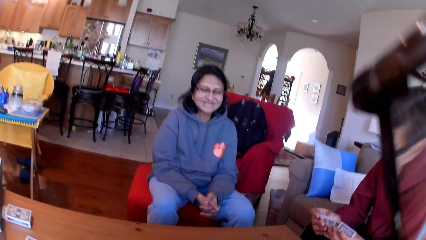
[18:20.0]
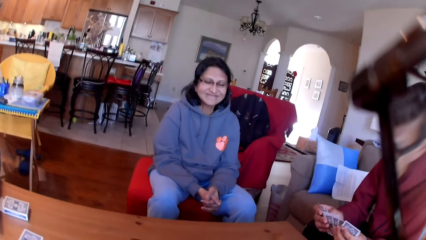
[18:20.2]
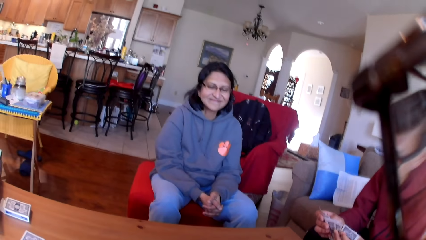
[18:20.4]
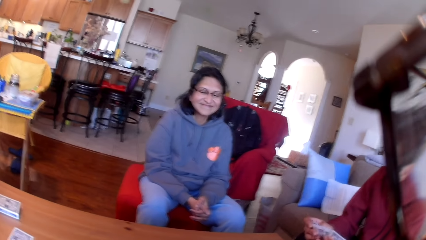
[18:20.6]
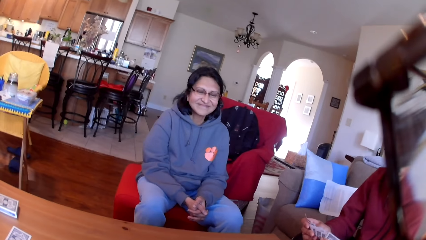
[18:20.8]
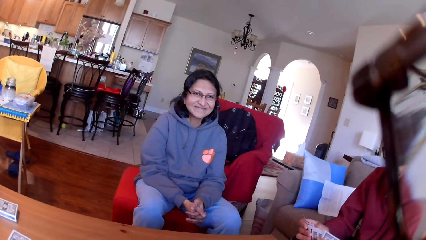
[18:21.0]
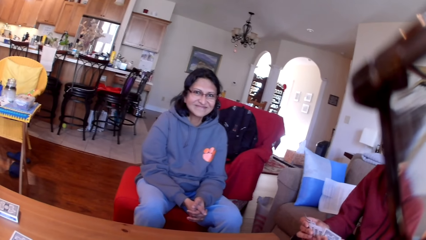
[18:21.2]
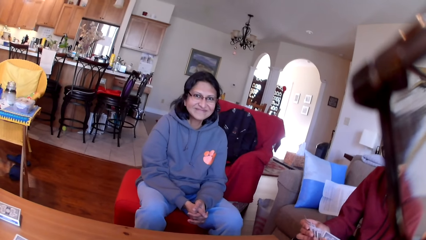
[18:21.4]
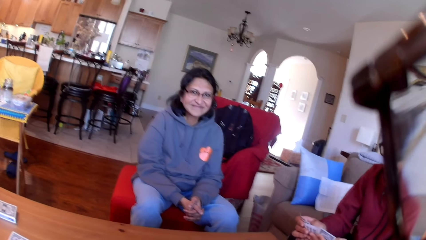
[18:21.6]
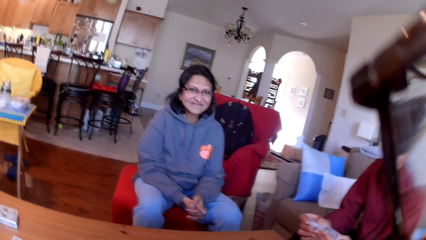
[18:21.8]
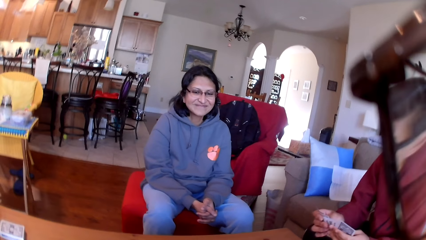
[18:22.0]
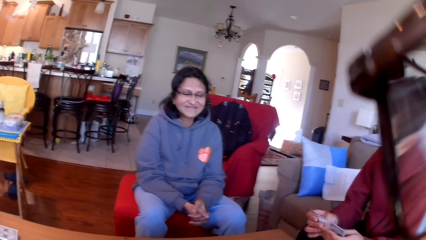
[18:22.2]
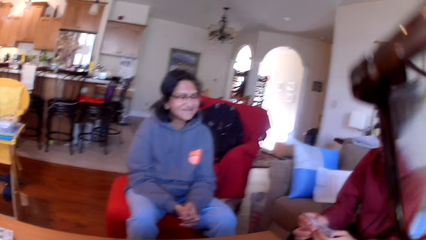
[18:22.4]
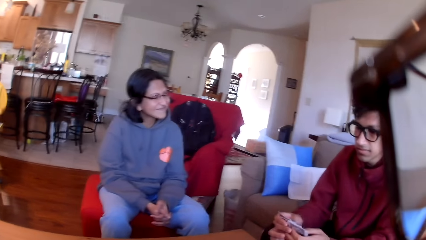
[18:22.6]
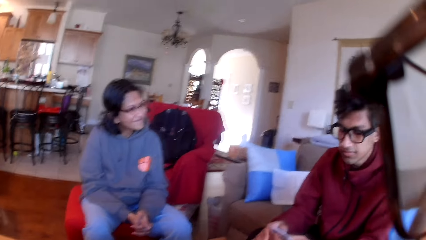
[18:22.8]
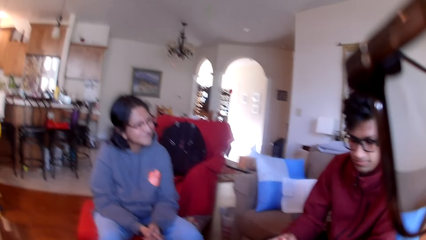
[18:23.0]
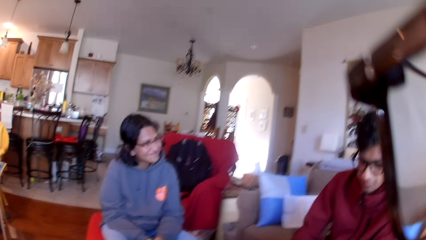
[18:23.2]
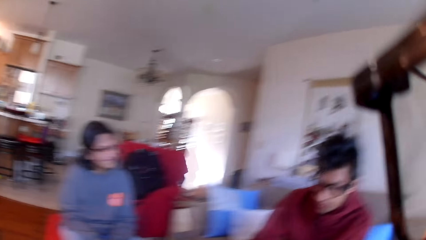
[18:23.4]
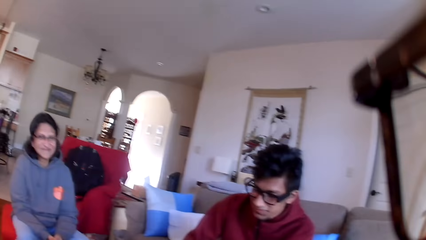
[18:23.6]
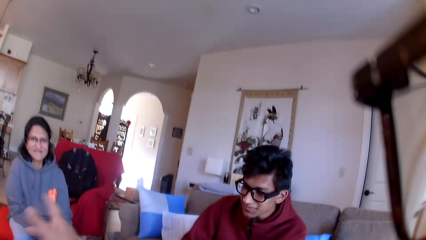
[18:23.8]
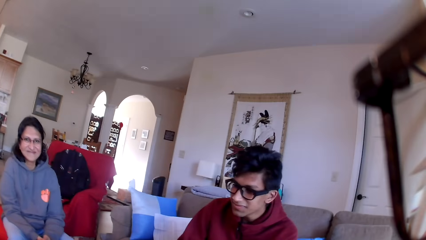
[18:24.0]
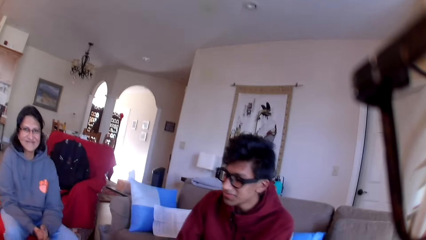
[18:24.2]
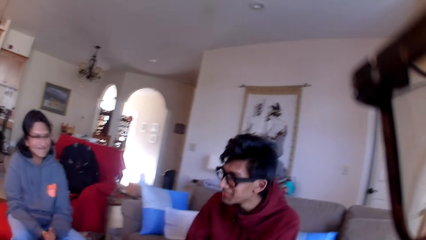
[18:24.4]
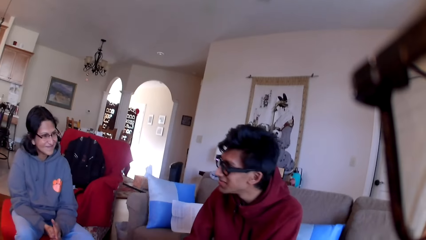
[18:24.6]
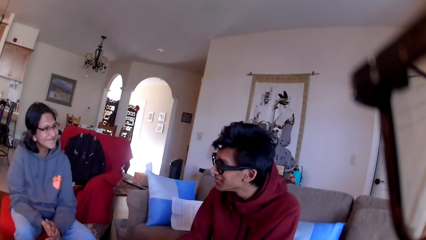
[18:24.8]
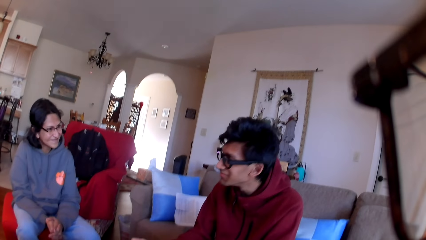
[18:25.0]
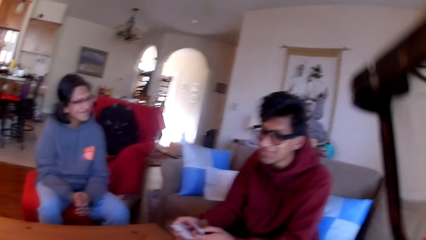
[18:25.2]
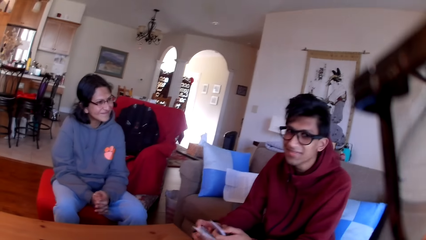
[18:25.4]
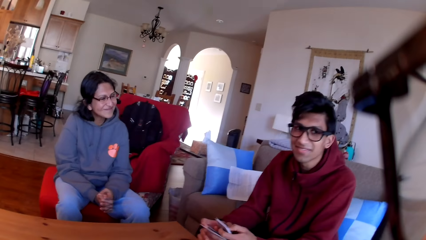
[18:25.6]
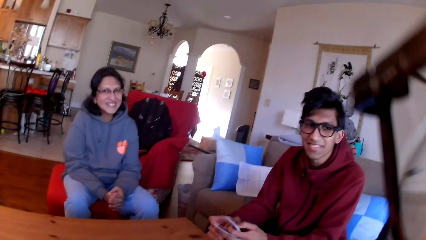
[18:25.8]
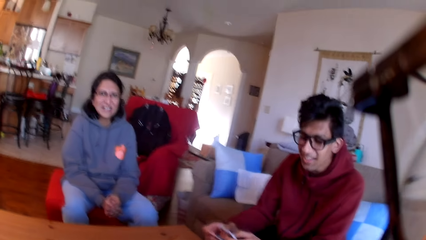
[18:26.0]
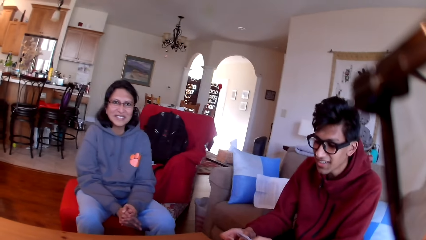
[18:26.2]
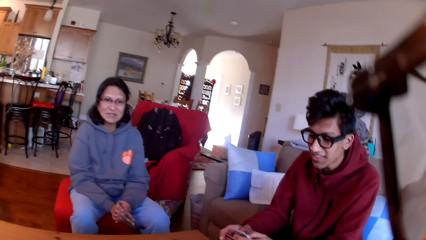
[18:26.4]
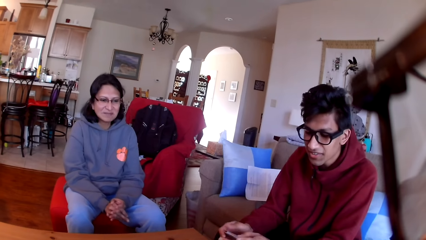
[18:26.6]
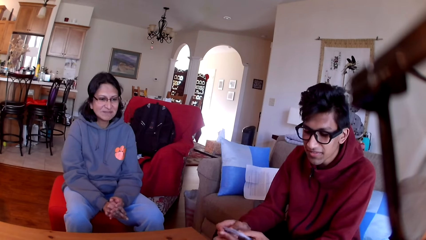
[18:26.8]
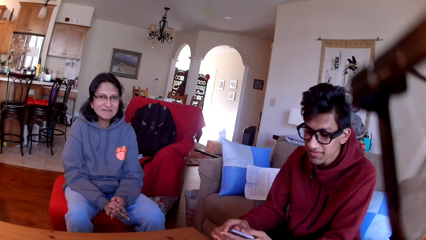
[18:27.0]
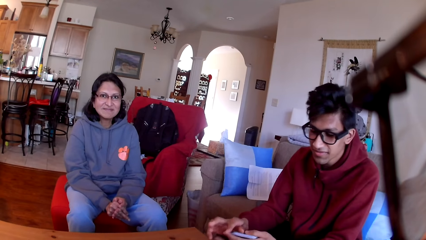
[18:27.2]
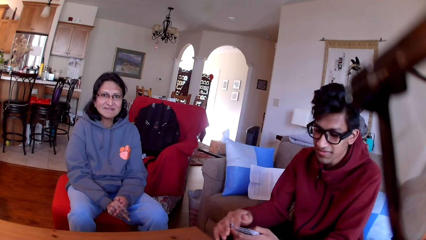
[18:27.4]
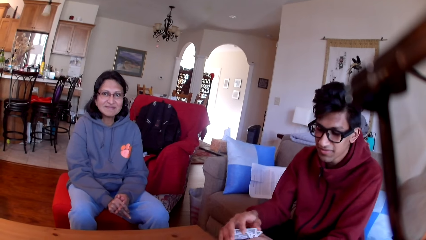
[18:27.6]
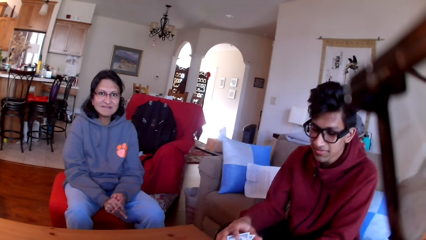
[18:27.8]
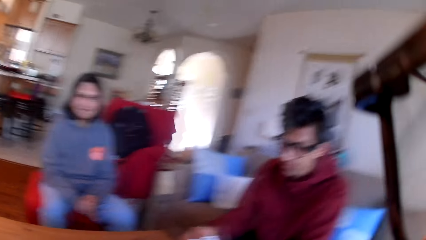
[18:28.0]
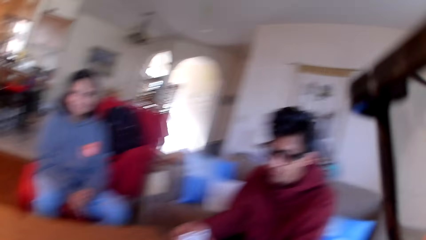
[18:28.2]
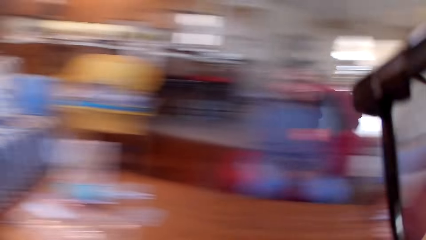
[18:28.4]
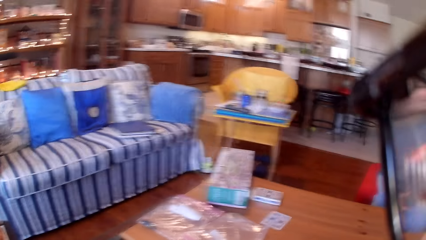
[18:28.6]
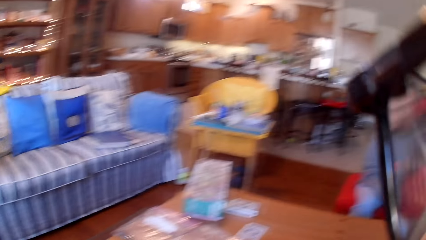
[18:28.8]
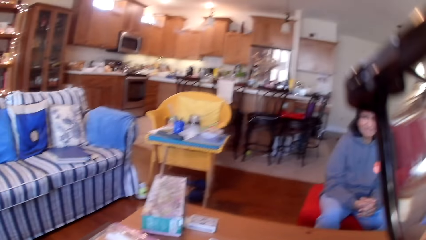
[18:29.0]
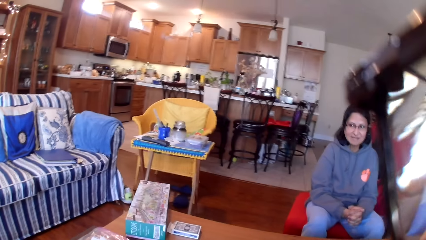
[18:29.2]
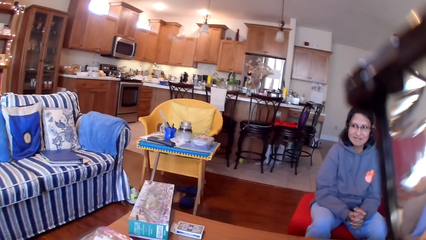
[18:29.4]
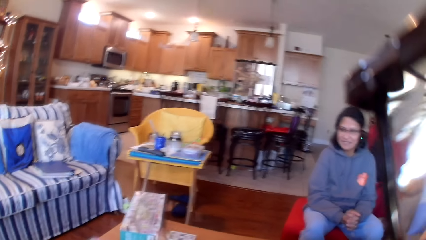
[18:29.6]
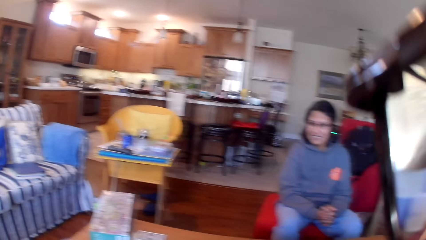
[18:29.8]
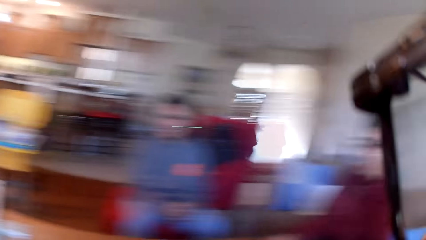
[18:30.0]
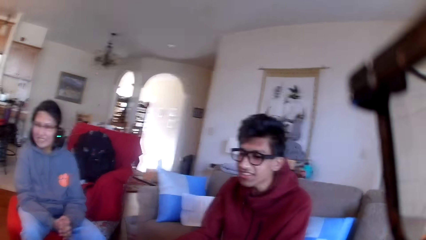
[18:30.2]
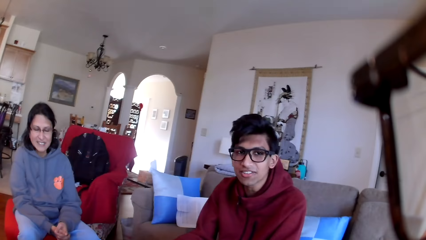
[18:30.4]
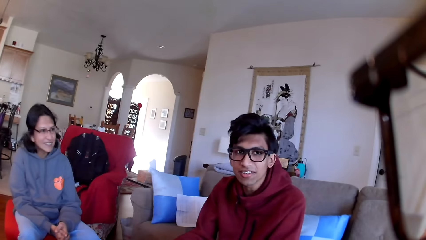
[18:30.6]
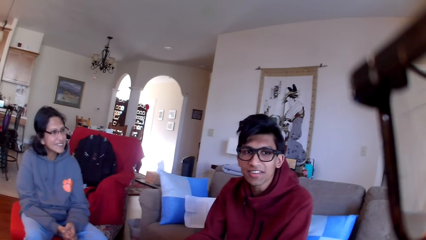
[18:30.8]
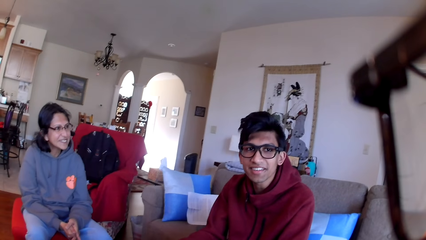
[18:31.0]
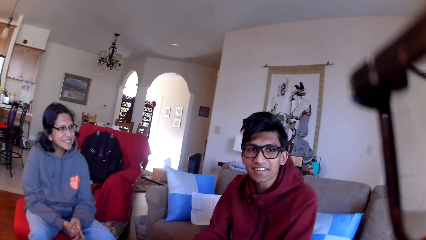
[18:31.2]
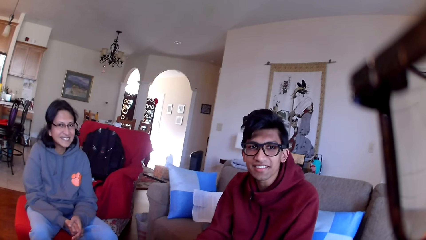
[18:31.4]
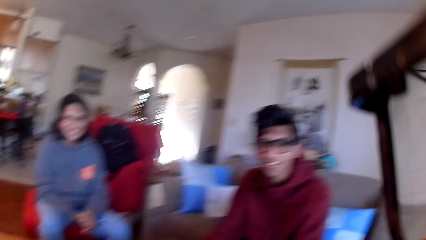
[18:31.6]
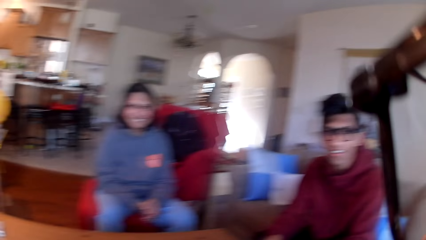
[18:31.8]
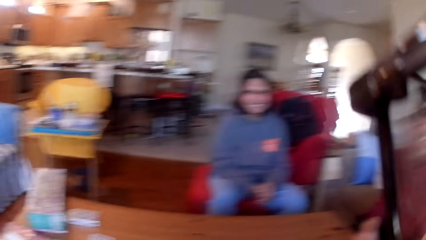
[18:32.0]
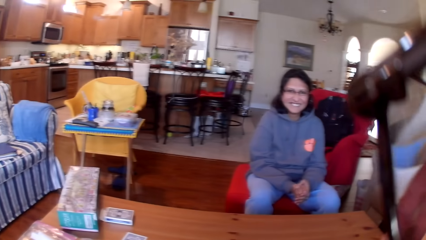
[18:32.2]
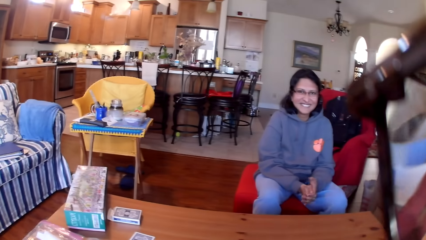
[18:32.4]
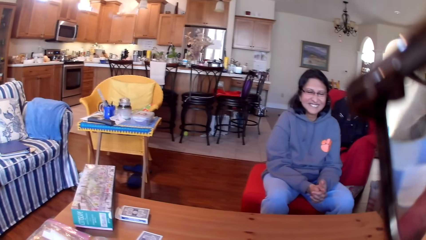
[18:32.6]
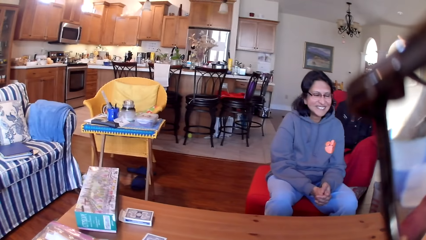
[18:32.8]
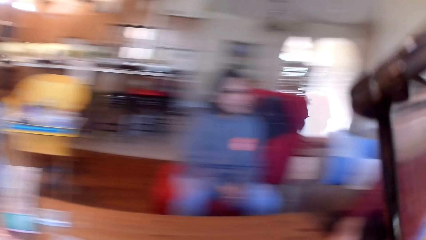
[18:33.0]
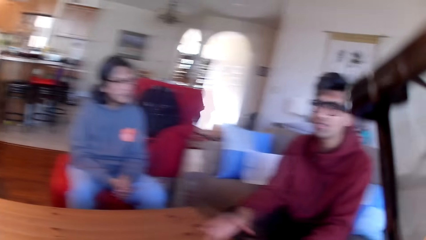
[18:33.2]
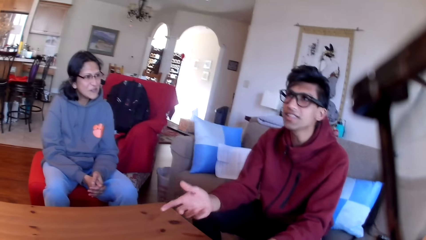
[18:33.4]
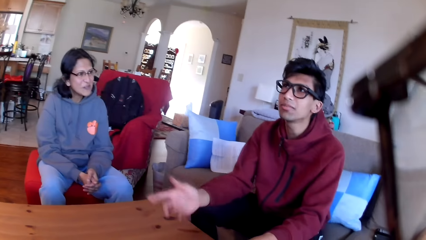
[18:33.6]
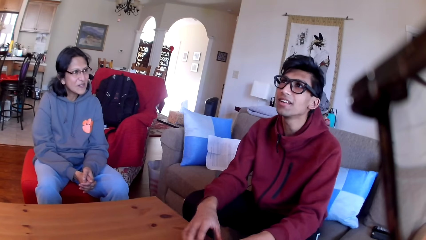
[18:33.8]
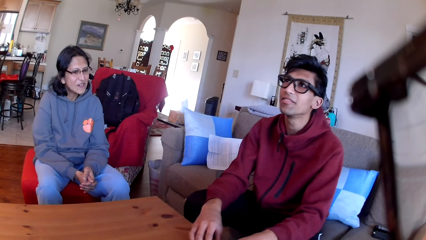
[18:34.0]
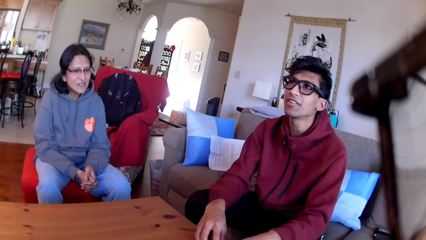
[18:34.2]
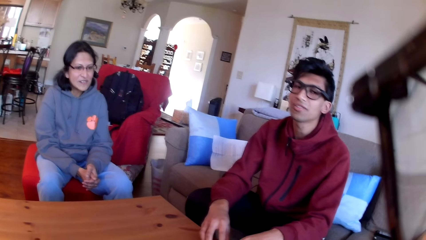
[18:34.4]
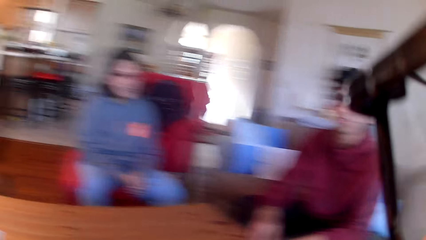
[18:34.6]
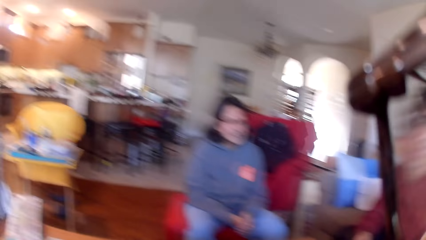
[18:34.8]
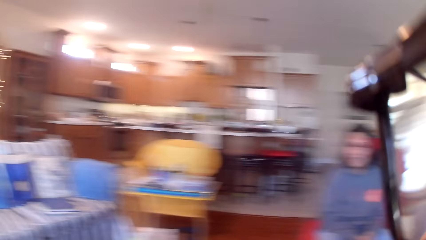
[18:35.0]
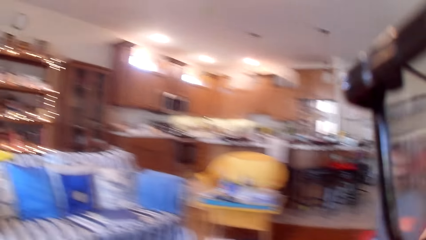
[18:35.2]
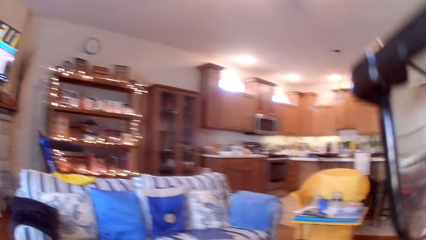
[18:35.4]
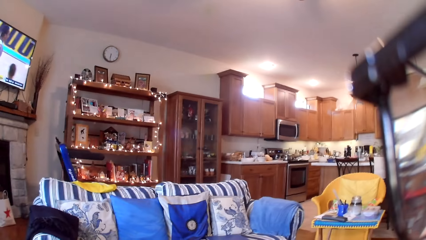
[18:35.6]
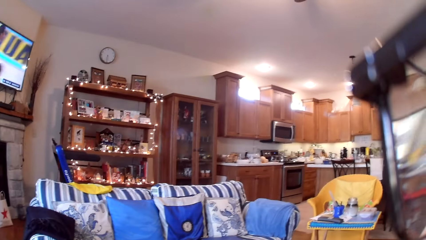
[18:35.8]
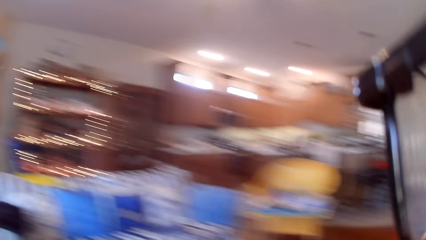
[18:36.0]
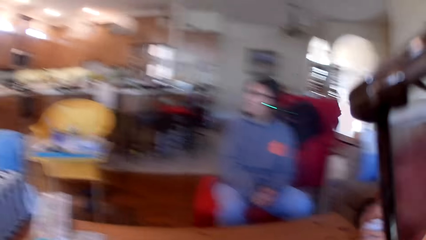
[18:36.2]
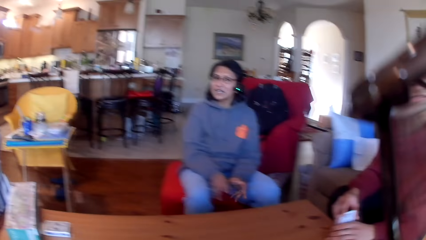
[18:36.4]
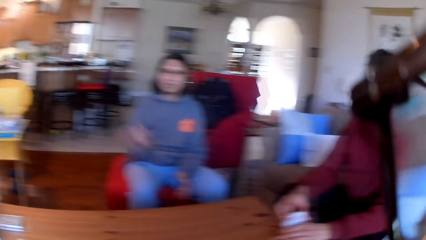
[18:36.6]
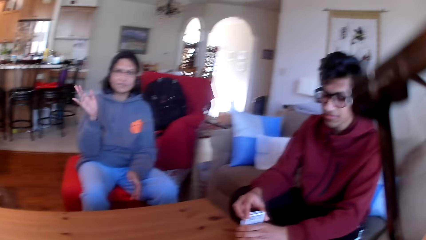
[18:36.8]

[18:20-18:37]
The camera wearer stares at the woman and the man. They look around the table. They stare at the woman and the man. They look around the table.
